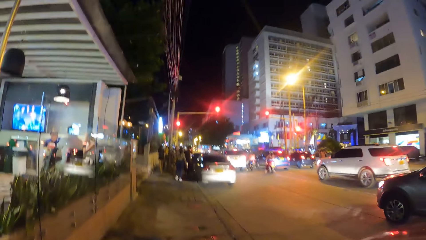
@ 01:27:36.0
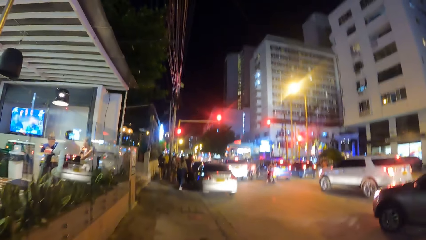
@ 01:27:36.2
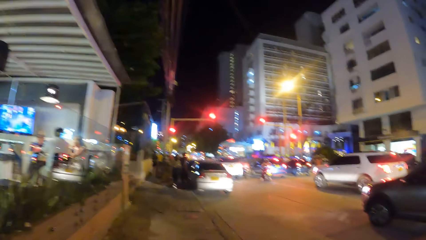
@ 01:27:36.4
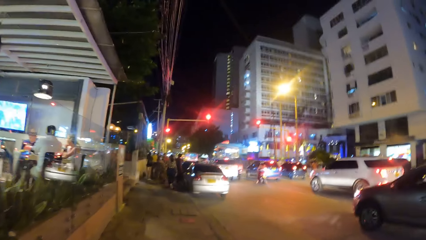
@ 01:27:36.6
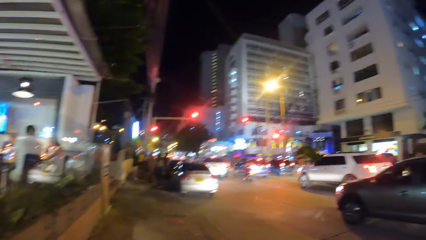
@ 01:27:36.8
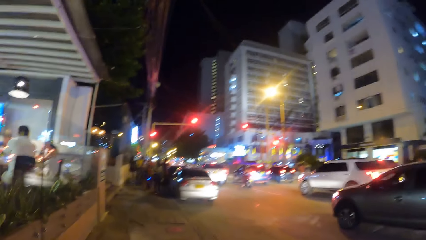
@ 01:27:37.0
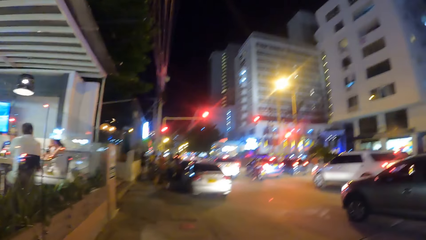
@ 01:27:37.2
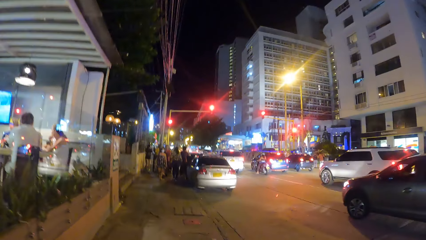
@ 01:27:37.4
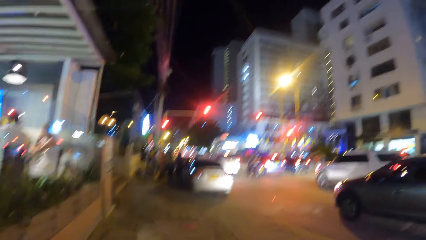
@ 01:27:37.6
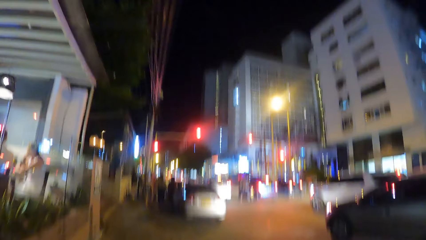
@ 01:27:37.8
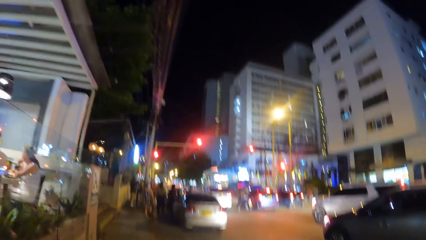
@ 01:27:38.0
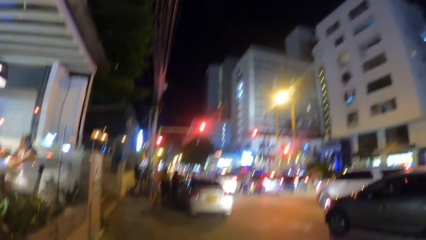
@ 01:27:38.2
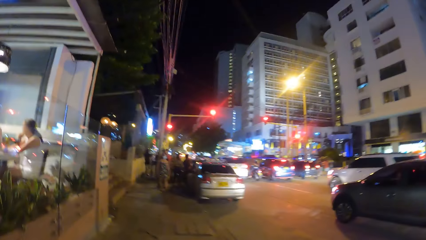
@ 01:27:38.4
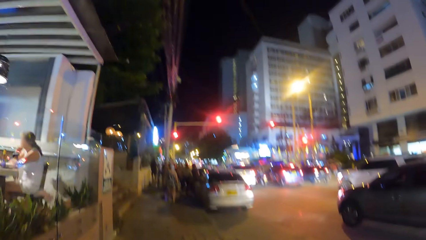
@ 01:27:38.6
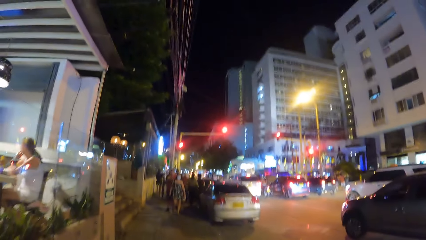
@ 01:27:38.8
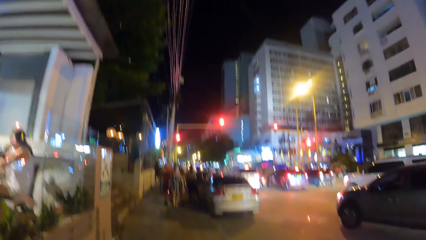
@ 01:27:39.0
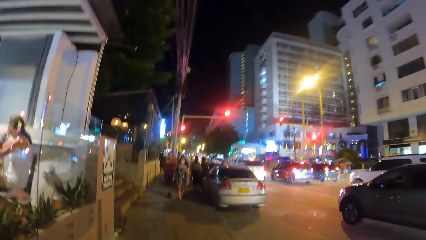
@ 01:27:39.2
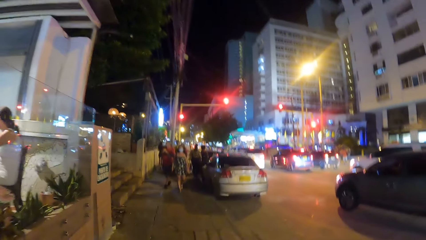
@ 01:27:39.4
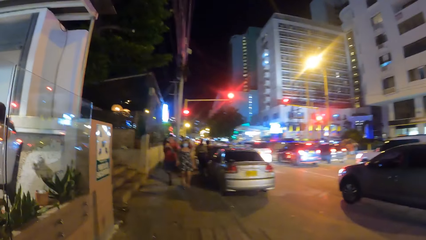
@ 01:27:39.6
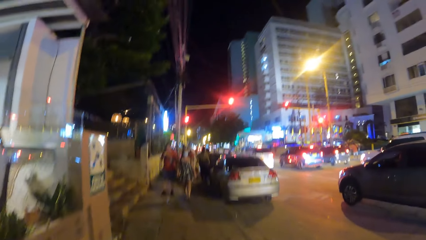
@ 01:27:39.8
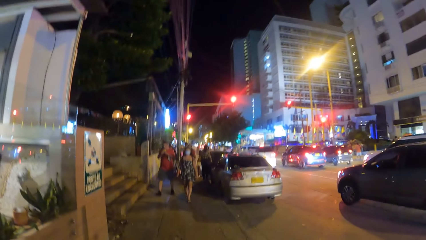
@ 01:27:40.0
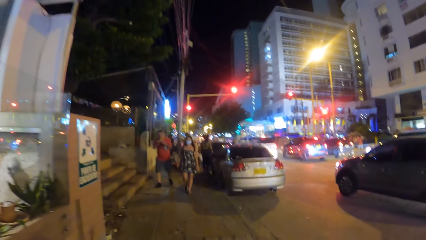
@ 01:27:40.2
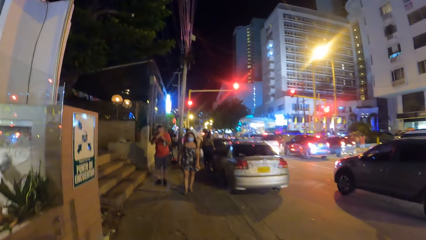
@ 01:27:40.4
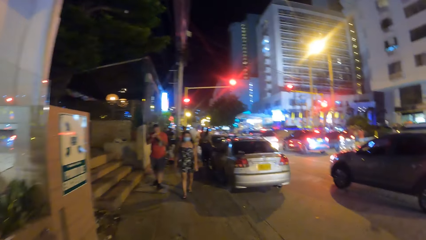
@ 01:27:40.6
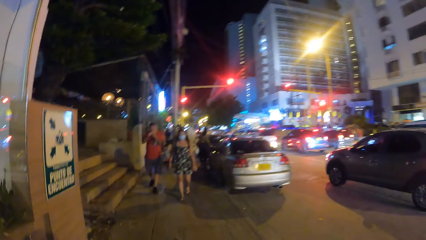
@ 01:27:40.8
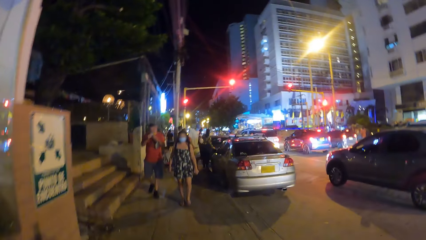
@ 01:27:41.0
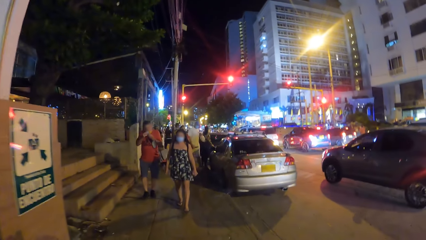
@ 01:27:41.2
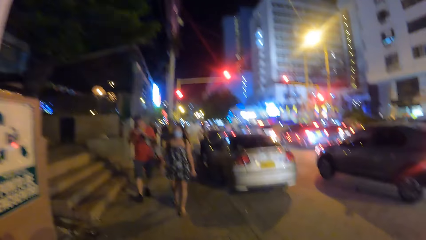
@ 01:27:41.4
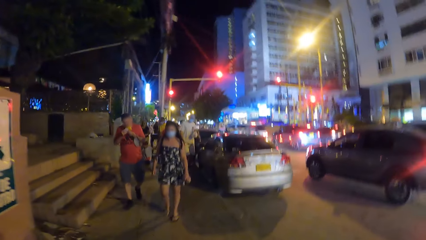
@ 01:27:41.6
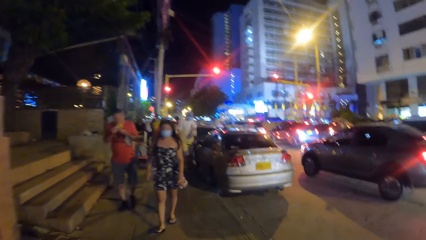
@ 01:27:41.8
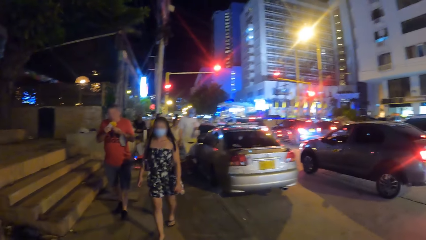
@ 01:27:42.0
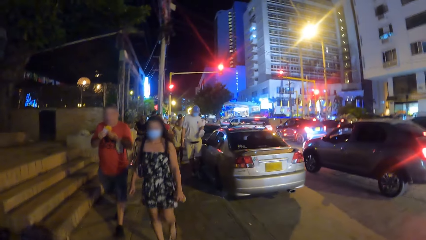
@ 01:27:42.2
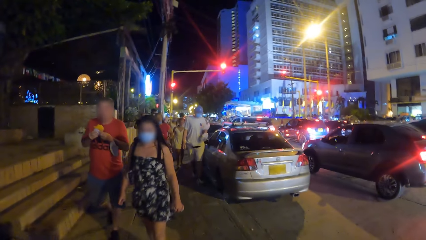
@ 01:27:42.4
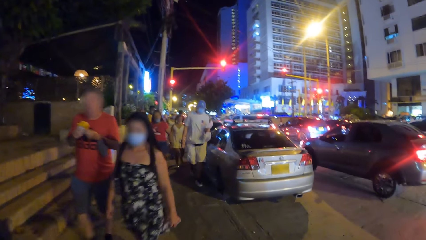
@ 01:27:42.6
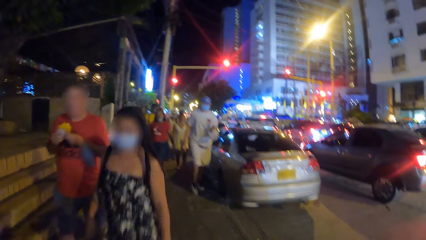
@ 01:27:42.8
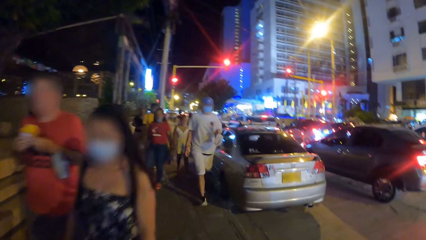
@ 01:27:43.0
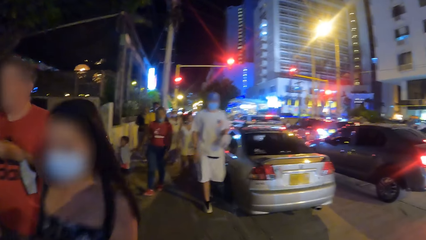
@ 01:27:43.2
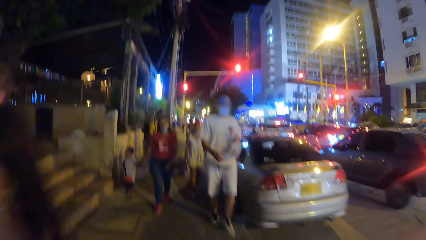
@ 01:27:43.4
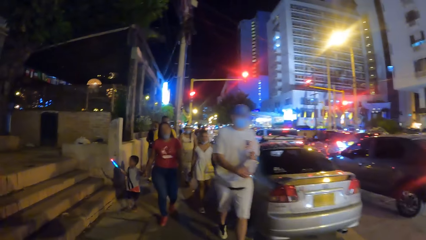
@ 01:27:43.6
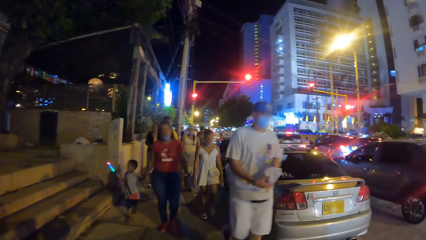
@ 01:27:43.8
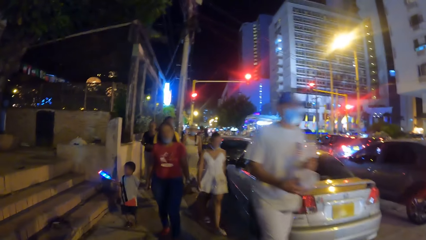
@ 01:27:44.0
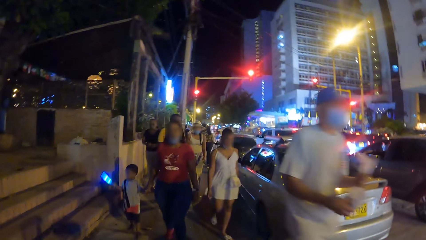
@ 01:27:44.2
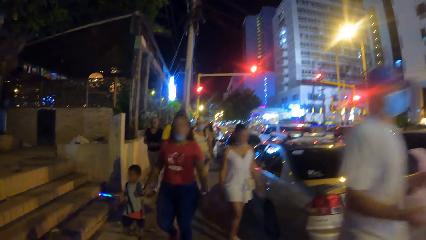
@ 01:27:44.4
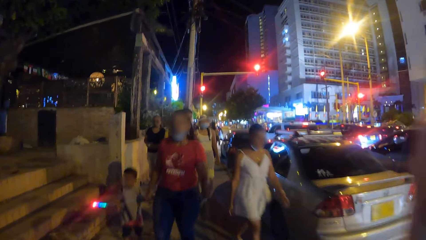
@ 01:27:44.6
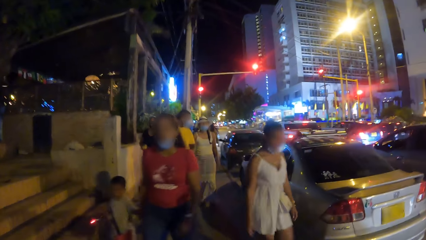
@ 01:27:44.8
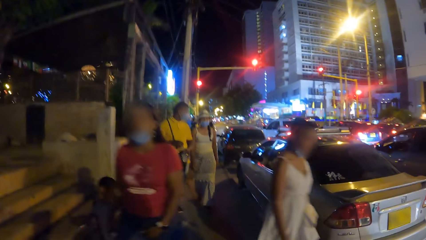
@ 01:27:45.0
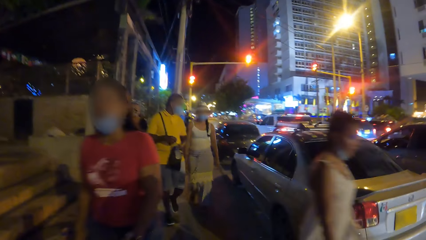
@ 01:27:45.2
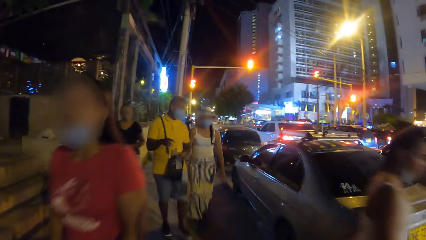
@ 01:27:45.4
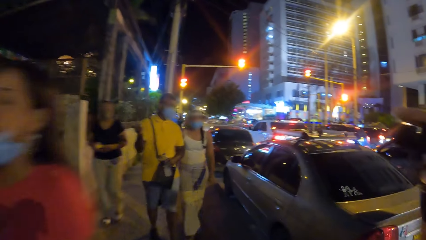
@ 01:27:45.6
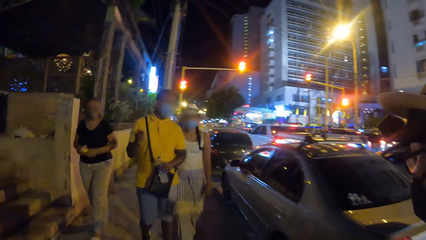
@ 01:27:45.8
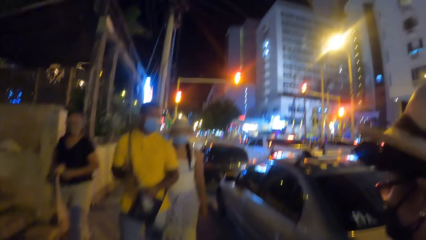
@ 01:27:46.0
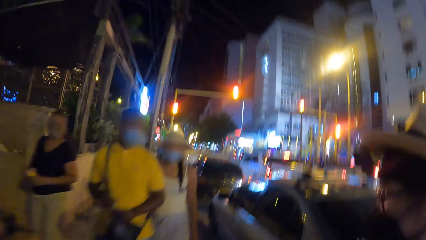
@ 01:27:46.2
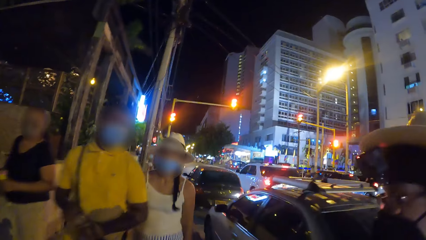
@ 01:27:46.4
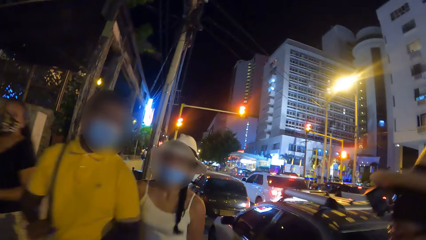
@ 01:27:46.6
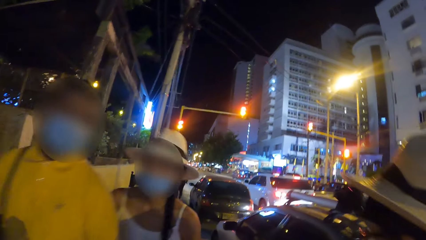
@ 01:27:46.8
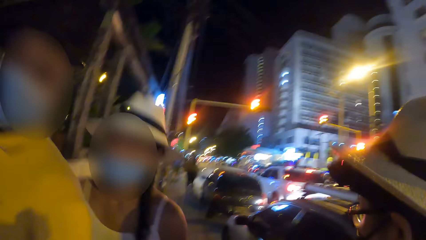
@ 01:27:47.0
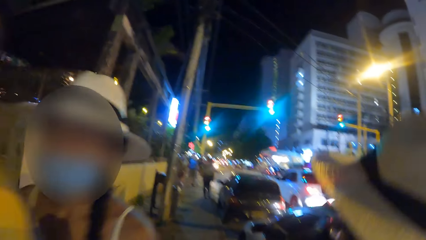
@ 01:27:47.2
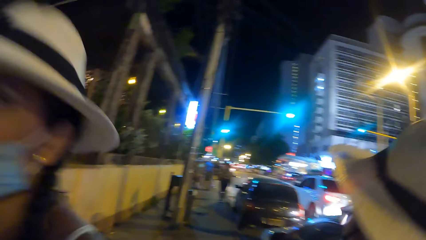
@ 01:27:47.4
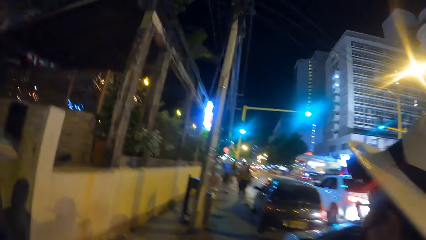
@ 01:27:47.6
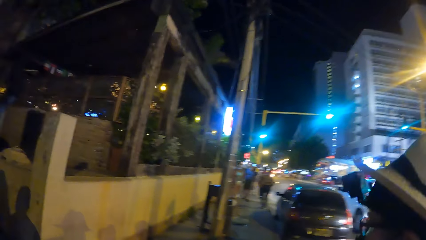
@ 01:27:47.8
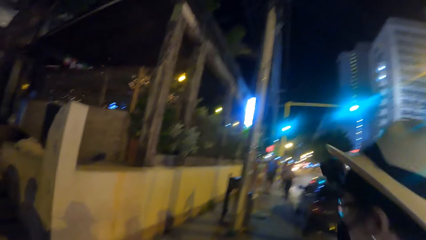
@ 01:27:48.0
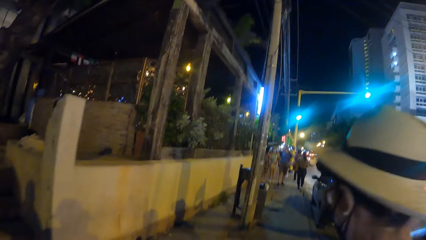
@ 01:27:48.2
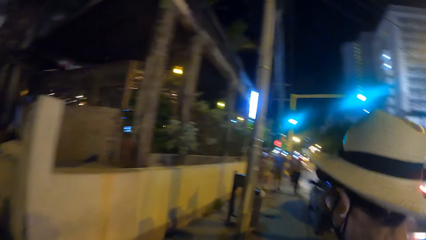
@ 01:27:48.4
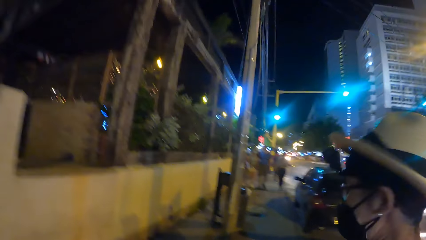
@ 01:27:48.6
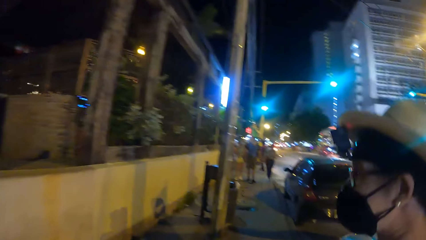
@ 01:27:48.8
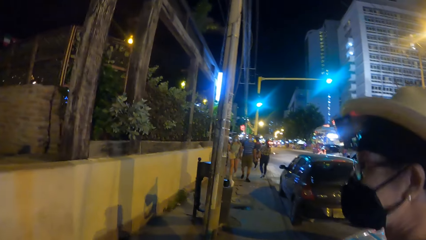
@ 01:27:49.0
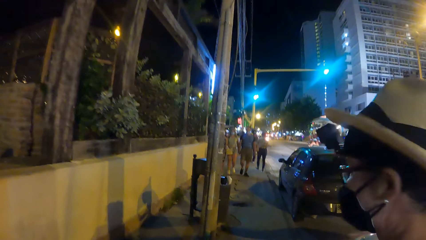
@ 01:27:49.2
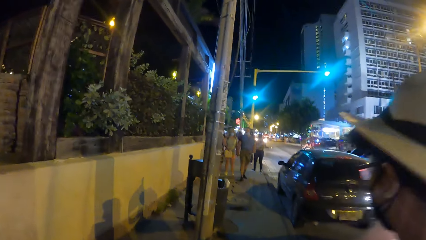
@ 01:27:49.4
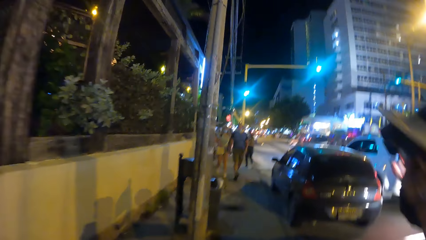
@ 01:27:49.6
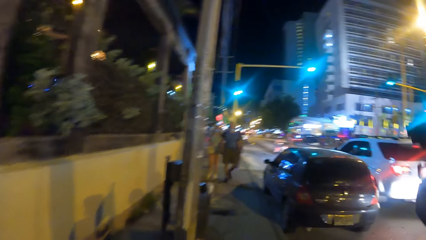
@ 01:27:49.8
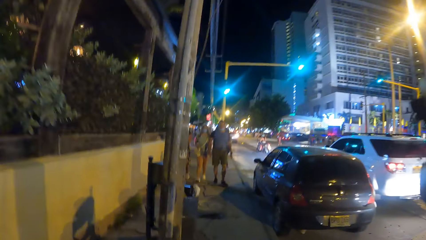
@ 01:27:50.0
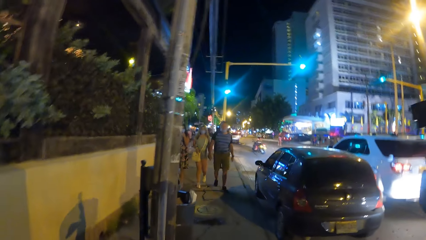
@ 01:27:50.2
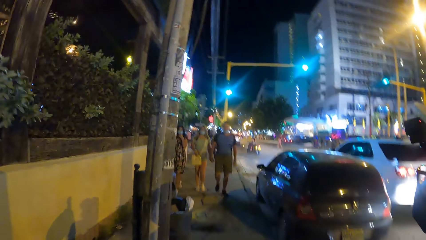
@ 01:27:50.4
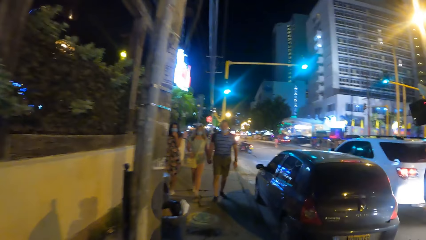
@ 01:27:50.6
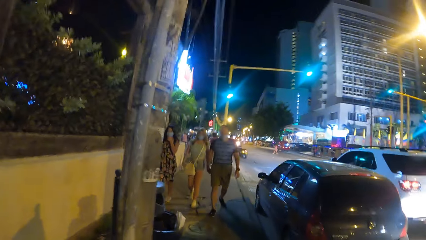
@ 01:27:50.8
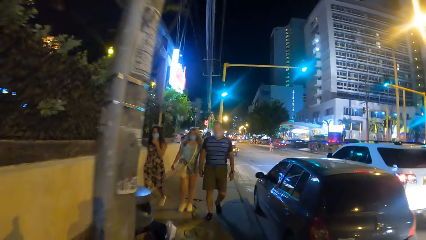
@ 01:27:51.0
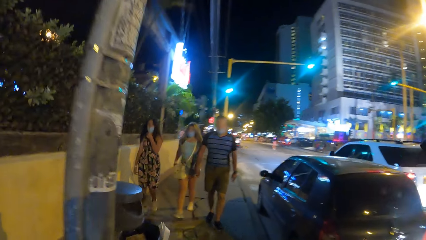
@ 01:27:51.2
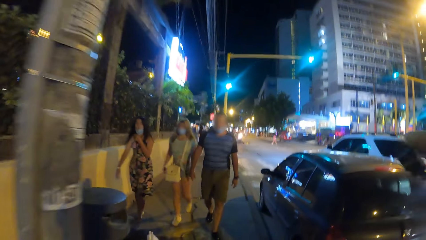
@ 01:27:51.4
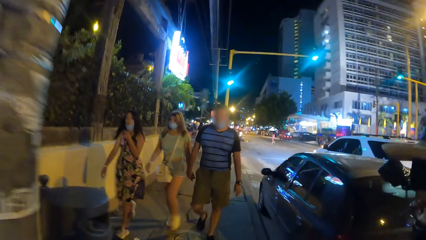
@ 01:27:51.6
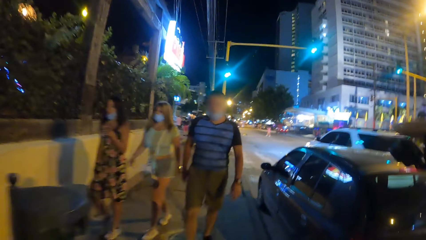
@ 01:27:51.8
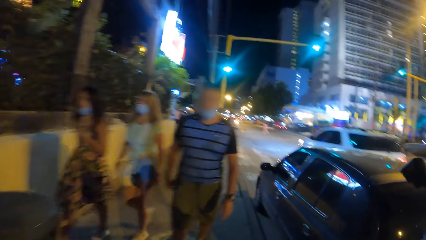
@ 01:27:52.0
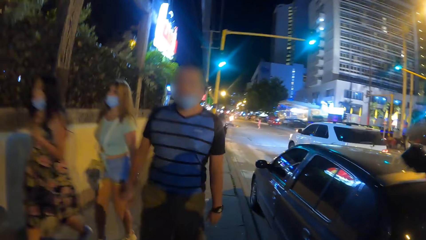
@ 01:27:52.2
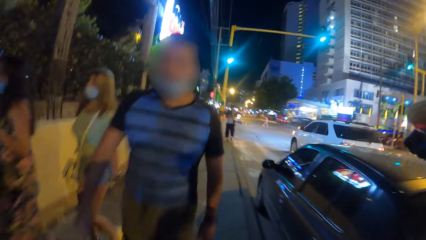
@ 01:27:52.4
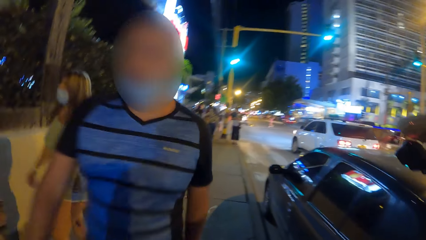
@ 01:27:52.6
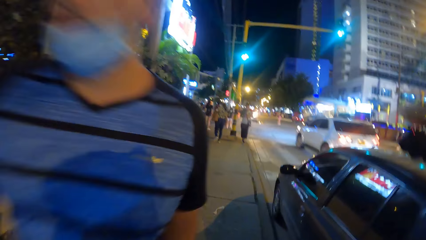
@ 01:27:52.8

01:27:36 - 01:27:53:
A person walks around.
